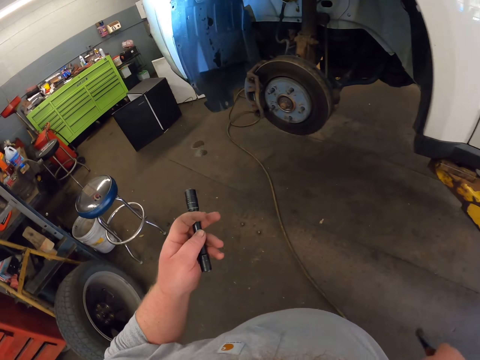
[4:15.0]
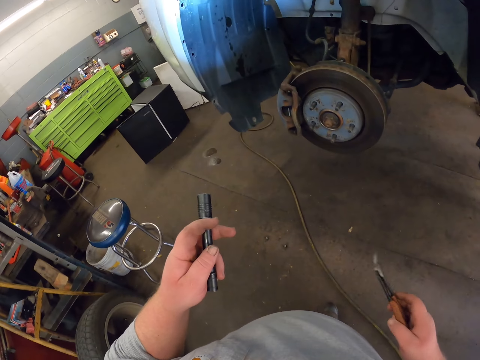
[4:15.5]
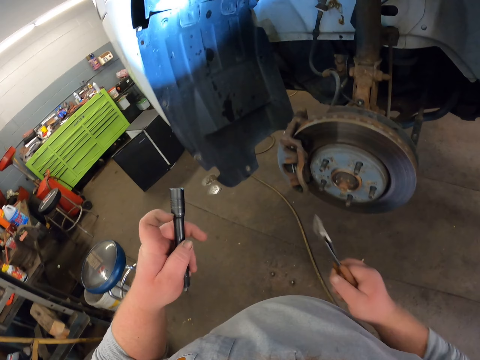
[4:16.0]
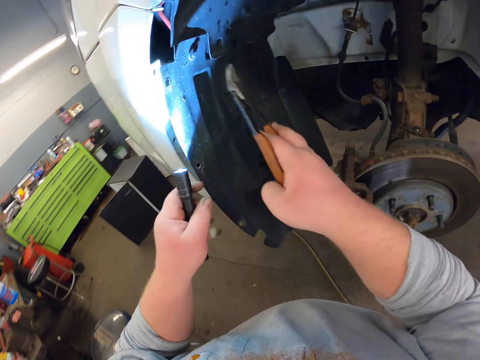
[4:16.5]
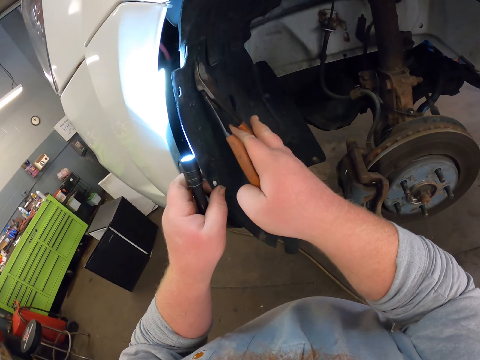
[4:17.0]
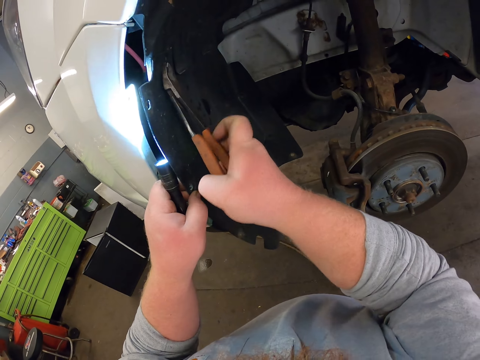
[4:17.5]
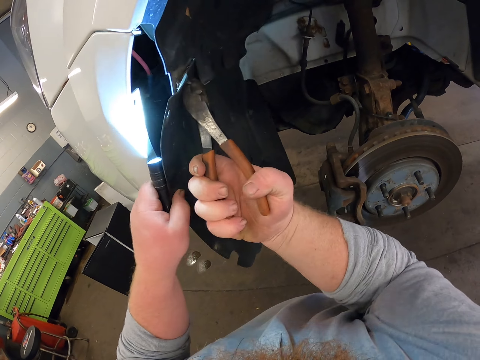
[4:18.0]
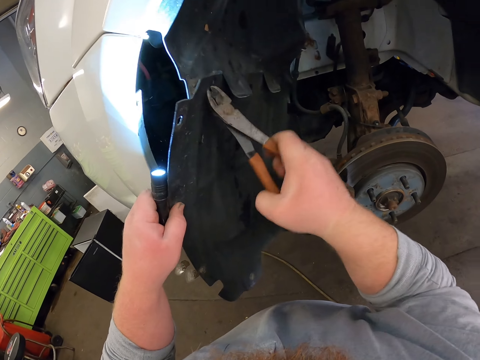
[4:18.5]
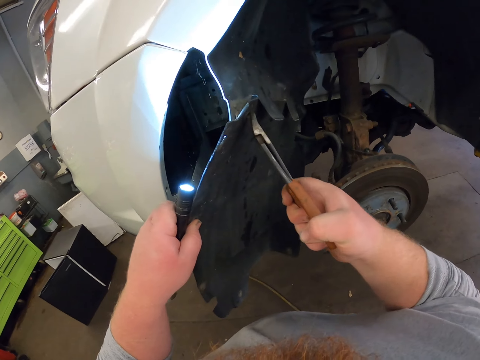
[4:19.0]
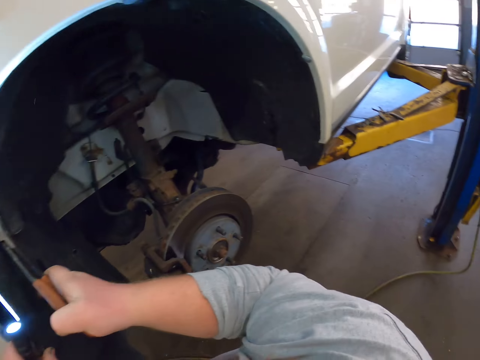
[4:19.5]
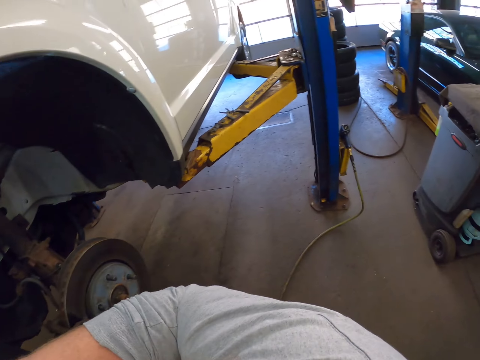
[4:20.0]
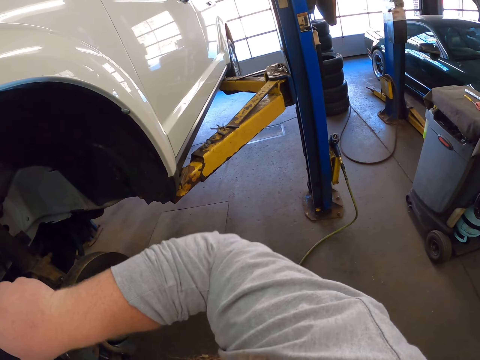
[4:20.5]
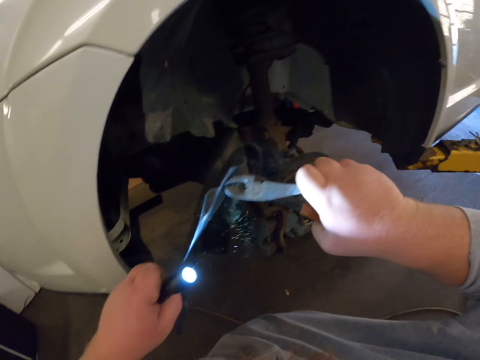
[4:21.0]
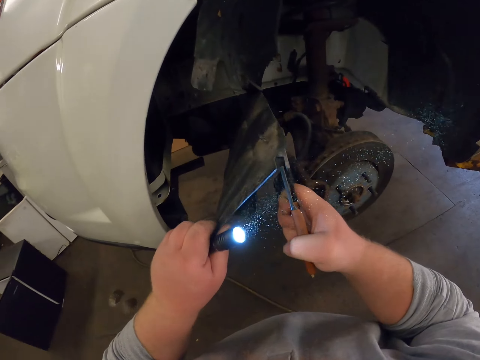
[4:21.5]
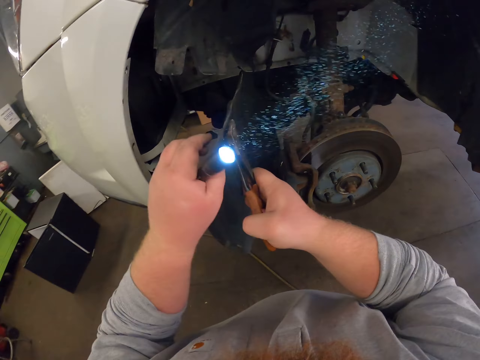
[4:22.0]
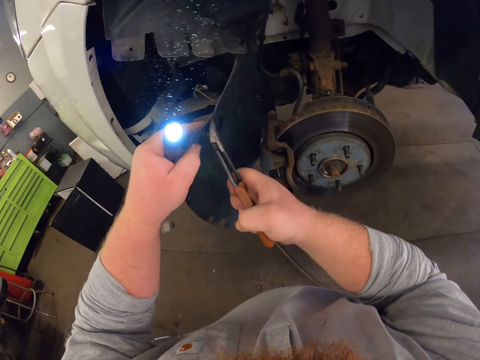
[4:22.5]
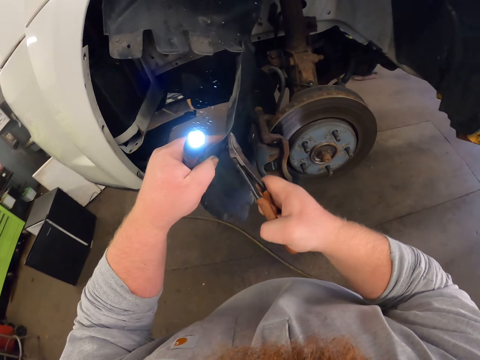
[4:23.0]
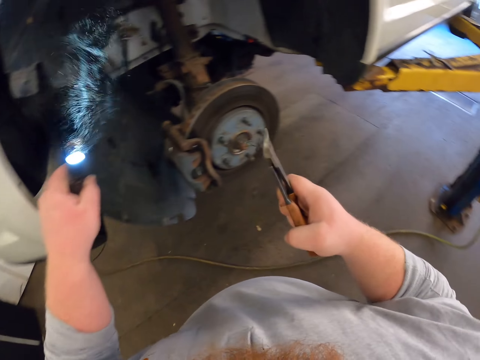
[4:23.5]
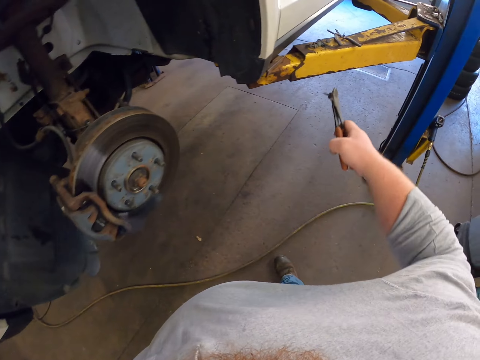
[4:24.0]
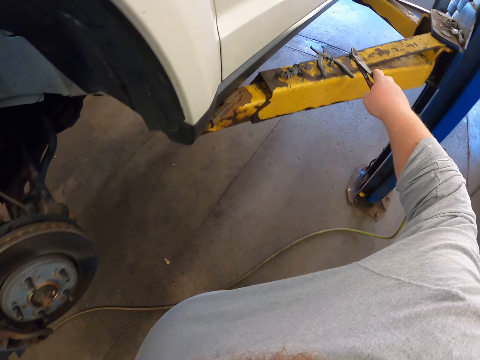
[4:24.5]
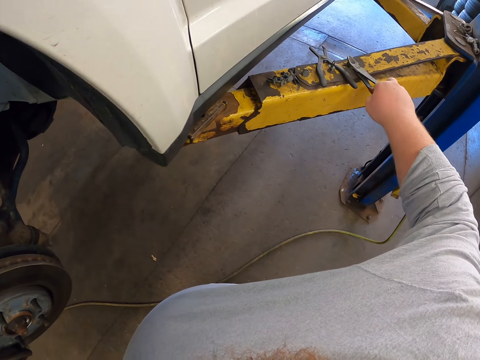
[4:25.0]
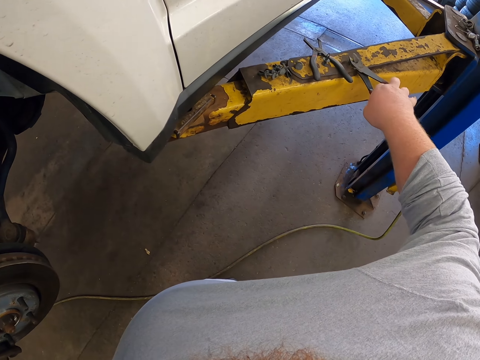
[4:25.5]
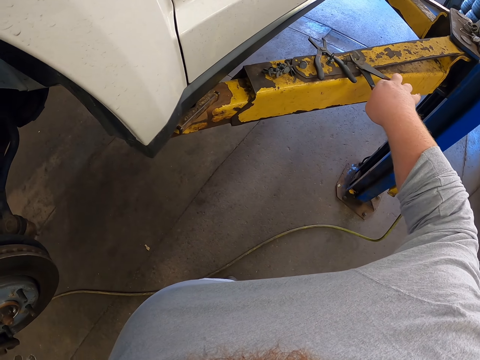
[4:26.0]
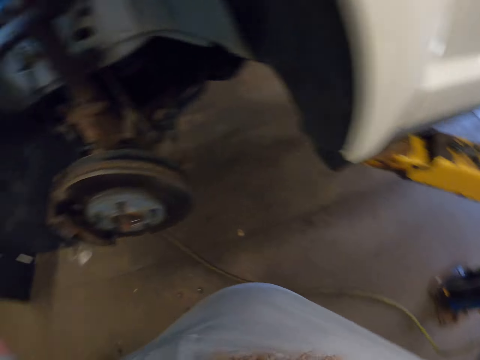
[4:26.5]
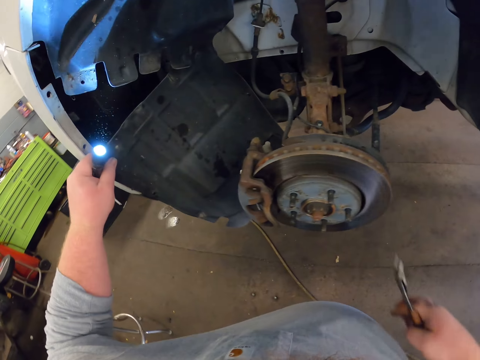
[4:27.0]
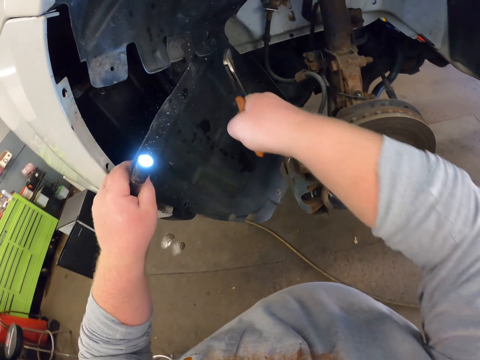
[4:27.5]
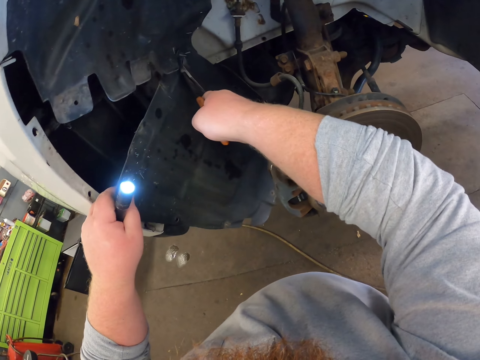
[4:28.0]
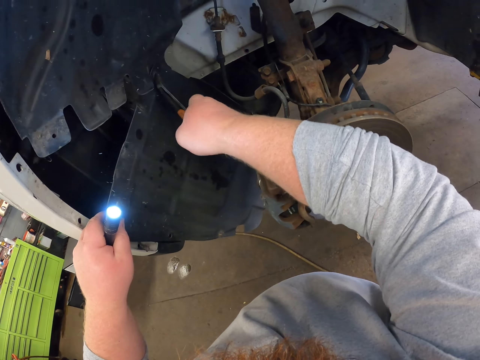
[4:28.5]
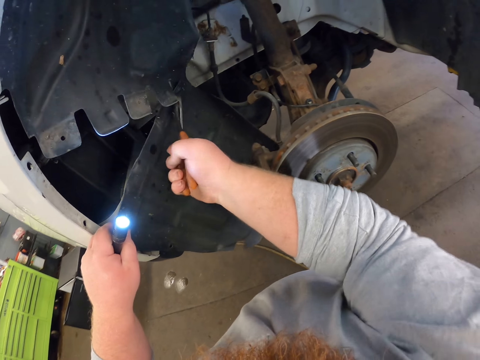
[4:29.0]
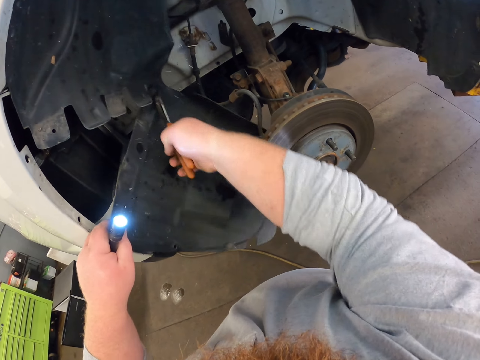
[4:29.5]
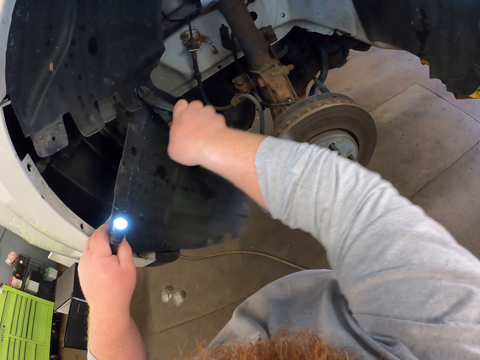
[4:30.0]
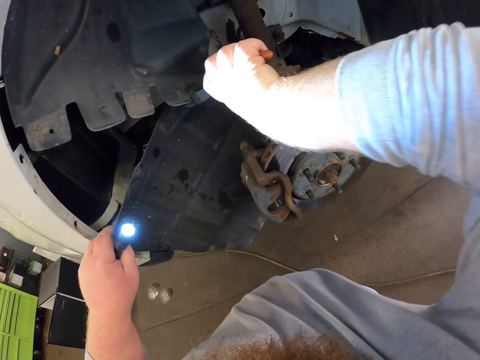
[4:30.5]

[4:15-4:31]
The camera wearer touches the car. They remove the screws from the car with the pliers. They put the screw on top of the steel. They remove the screws from the car with the pliers.

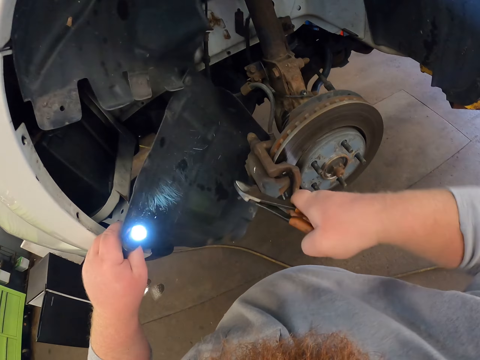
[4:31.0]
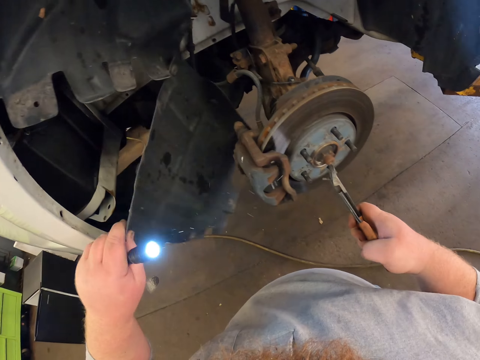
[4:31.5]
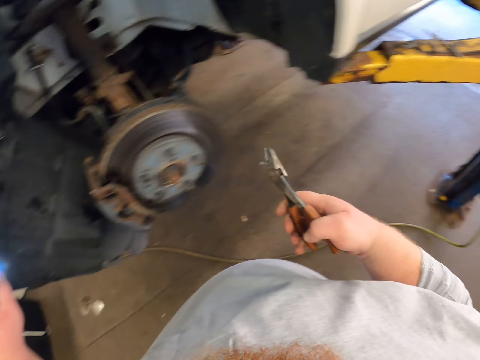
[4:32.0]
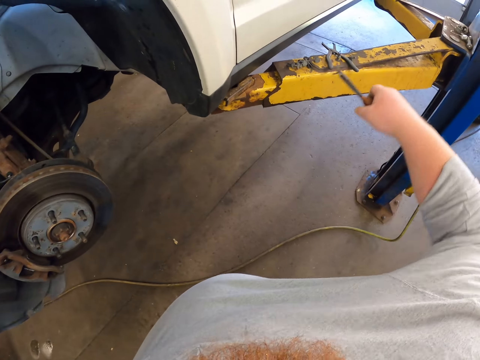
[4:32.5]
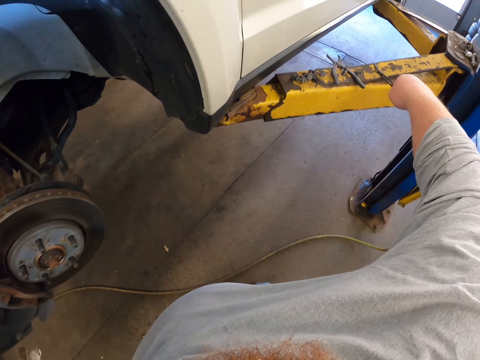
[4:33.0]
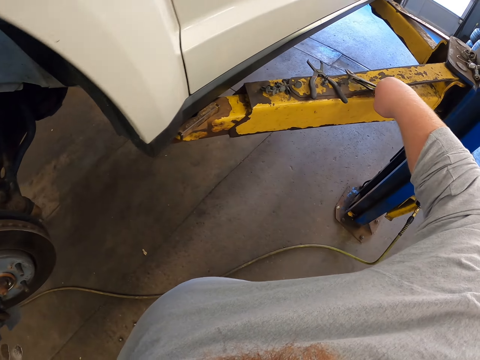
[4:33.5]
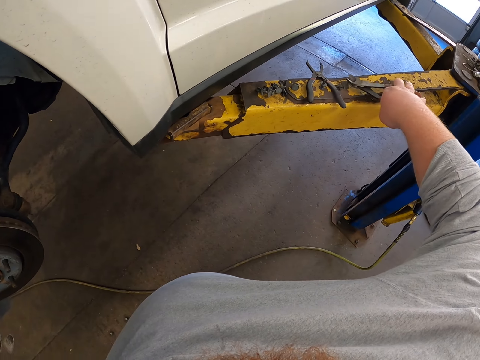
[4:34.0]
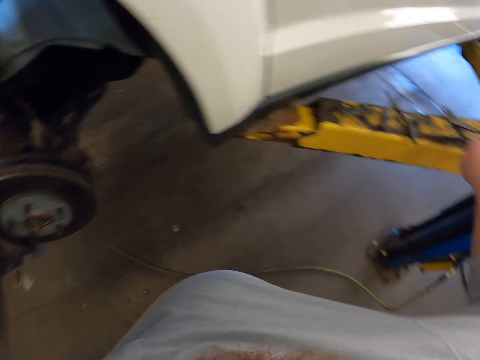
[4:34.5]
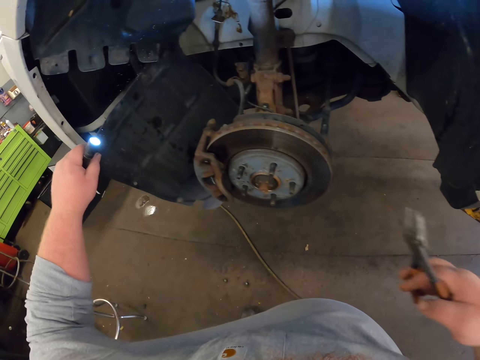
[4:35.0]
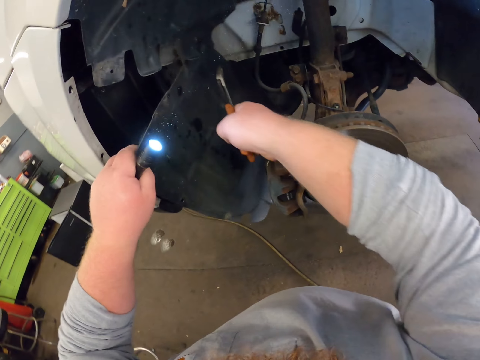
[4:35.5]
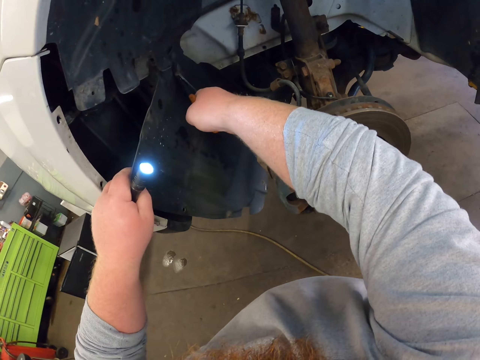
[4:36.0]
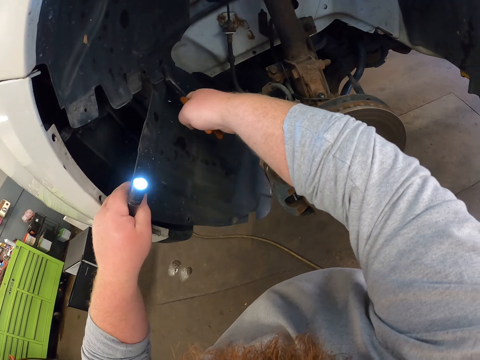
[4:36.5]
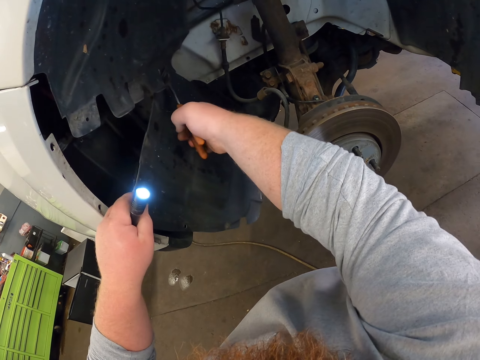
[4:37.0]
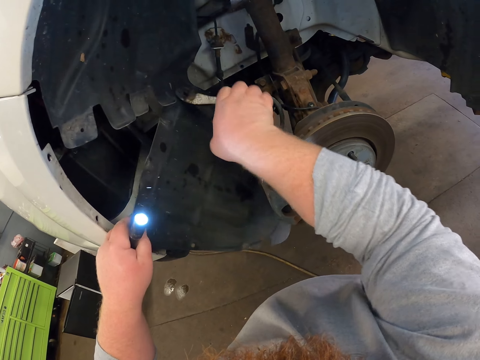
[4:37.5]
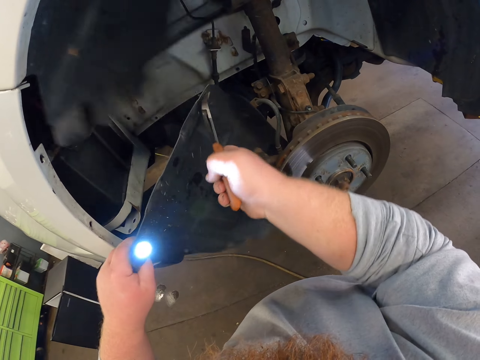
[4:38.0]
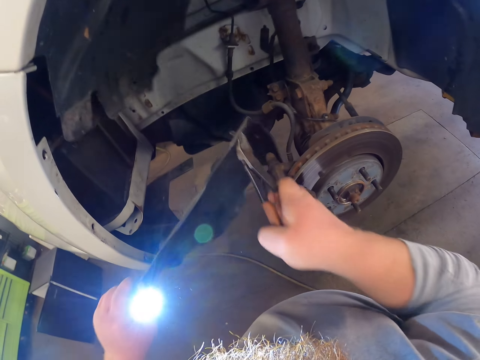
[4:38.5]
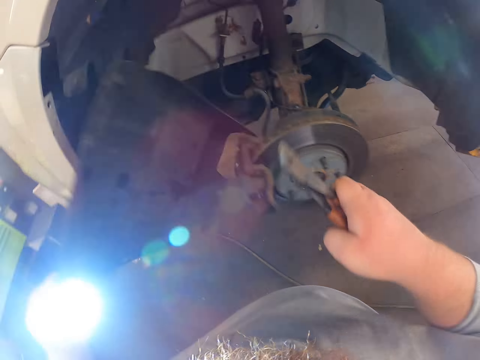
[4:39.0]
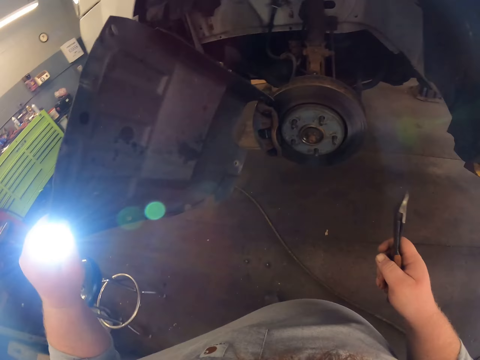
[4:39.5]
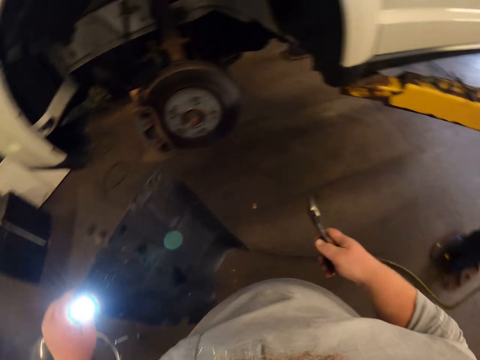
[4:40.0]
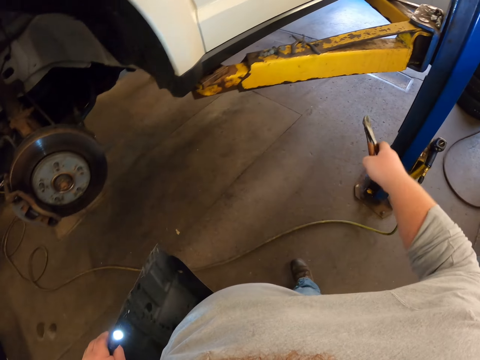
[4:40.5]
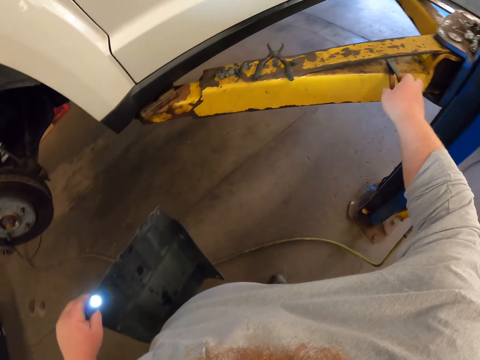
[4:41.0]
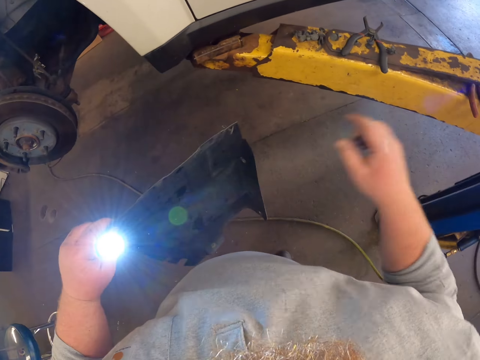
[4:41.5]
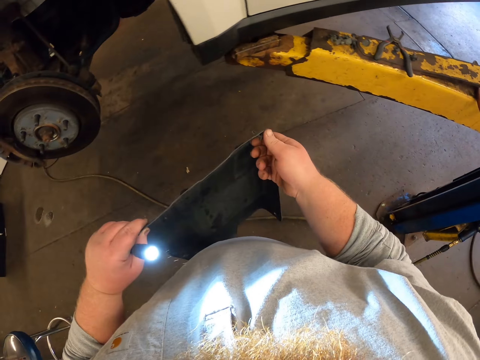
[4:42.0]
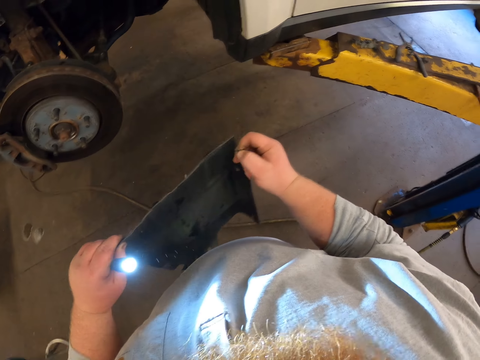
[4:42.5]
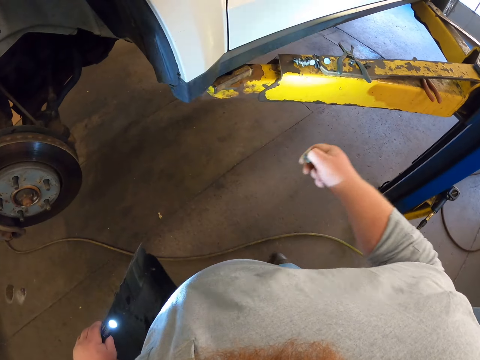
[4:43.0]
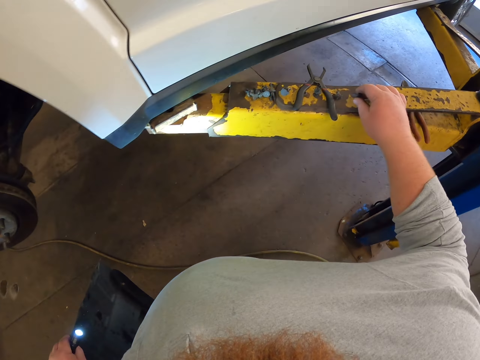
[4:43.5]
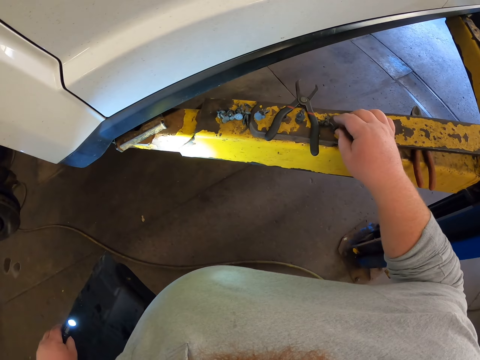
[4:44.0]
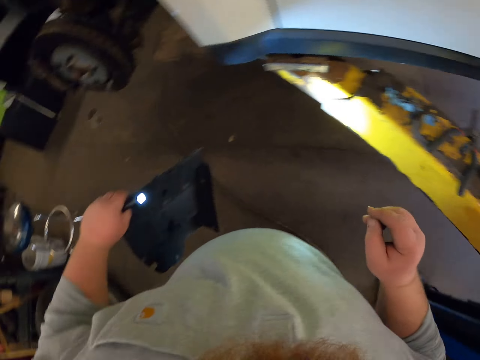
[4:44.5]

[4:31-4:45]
The camera wearer puts the screw on top of the steel. They remove the screws from the car with the pliers. They carry something. They put the pliers on the steel. They remove the screws from something with the right hand. They put the screw on top of the steel.
